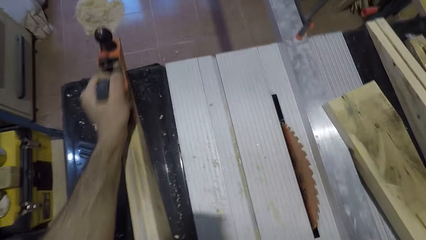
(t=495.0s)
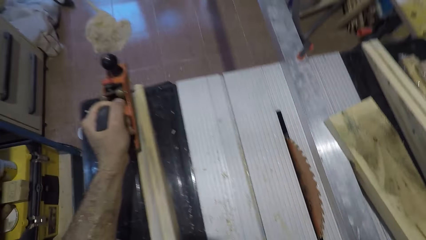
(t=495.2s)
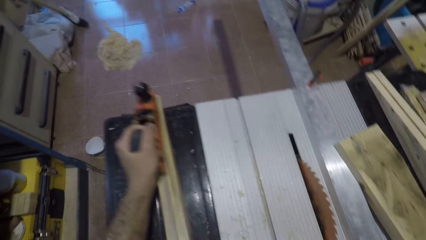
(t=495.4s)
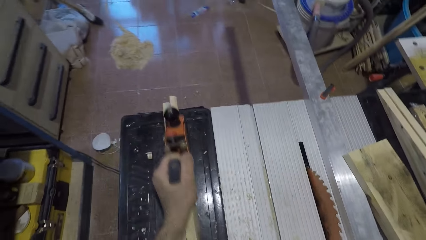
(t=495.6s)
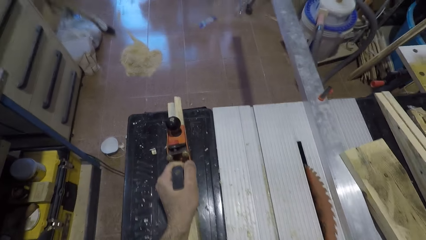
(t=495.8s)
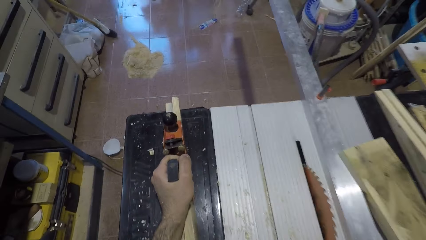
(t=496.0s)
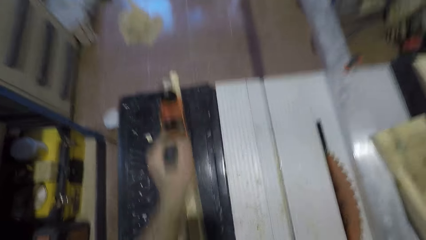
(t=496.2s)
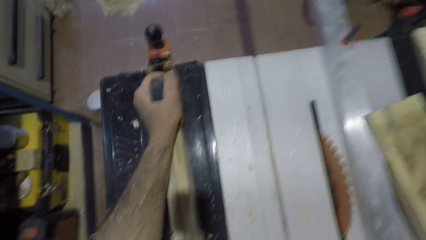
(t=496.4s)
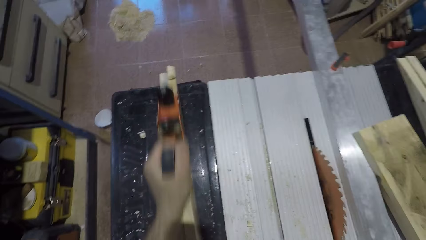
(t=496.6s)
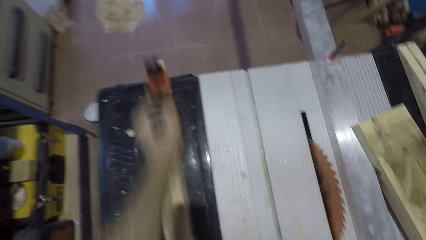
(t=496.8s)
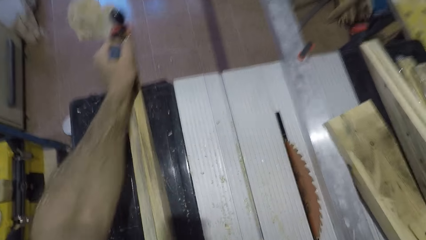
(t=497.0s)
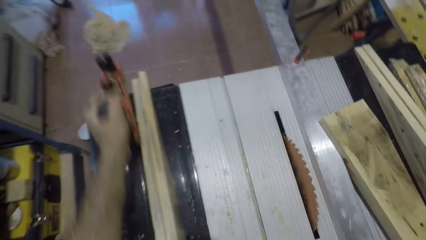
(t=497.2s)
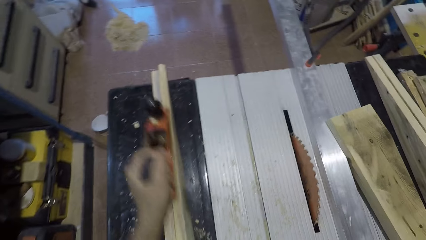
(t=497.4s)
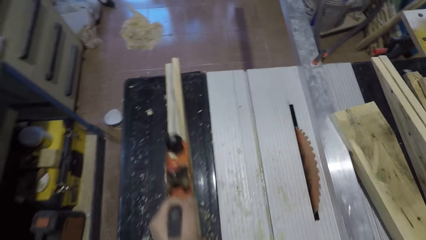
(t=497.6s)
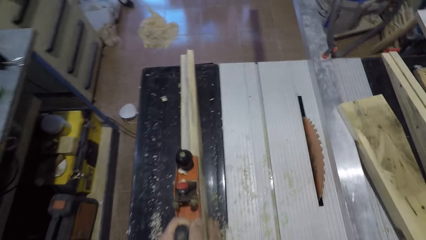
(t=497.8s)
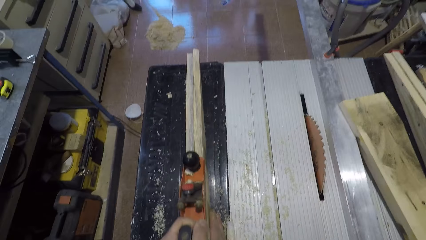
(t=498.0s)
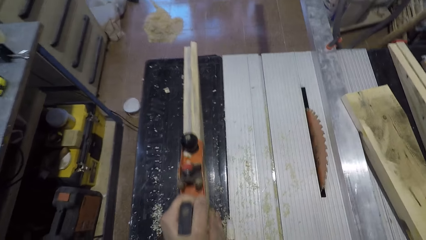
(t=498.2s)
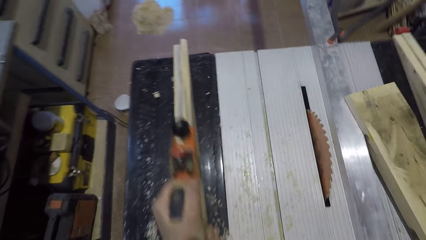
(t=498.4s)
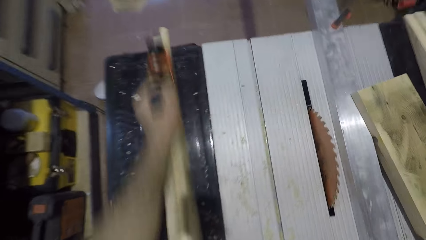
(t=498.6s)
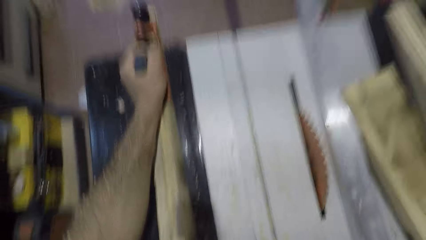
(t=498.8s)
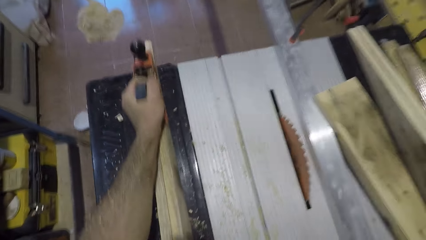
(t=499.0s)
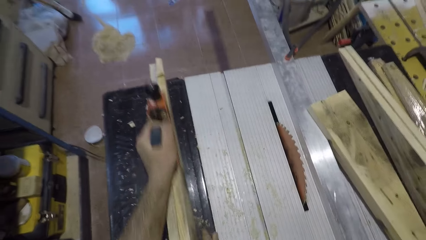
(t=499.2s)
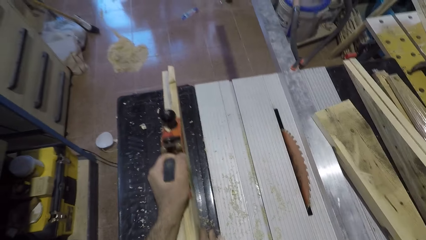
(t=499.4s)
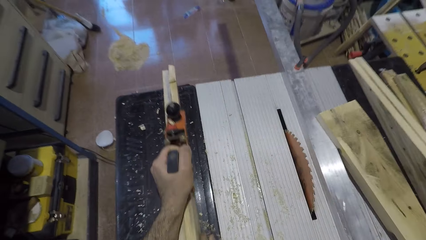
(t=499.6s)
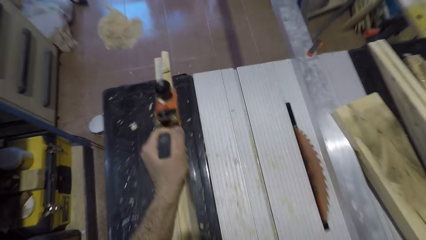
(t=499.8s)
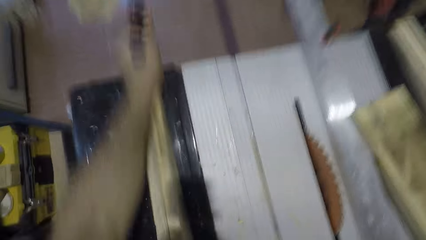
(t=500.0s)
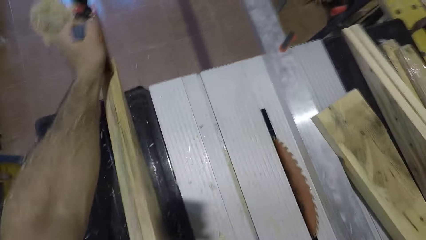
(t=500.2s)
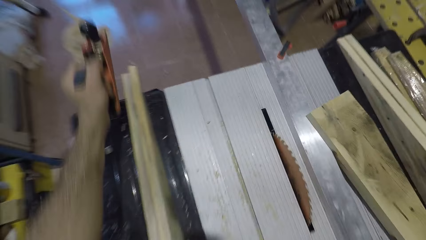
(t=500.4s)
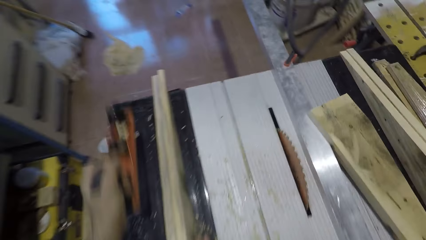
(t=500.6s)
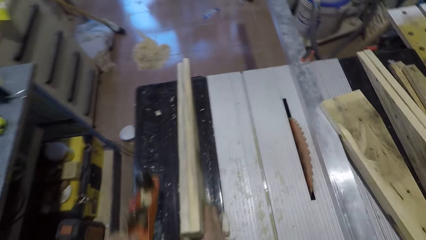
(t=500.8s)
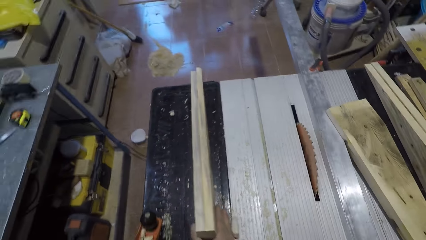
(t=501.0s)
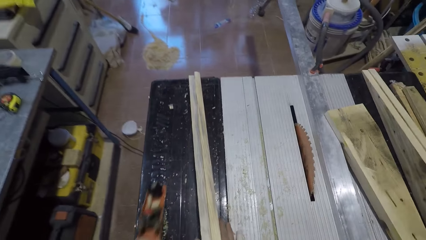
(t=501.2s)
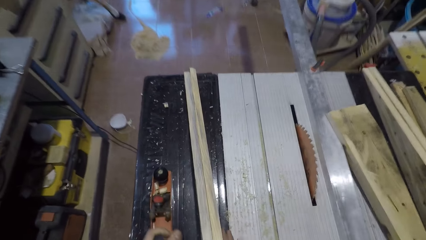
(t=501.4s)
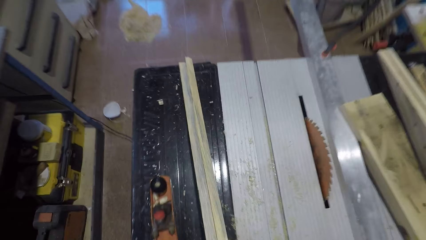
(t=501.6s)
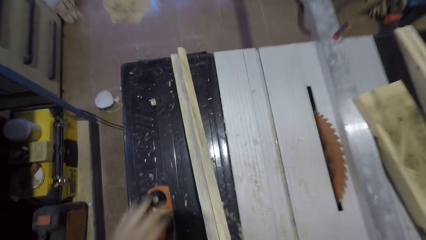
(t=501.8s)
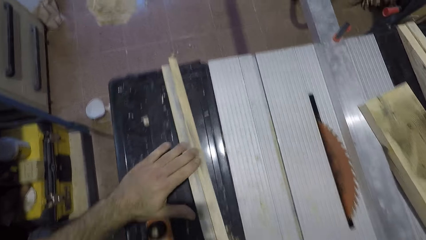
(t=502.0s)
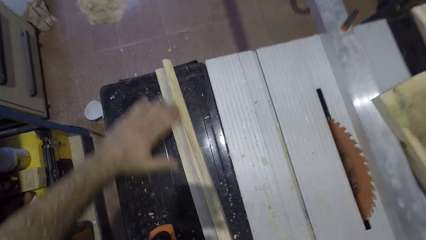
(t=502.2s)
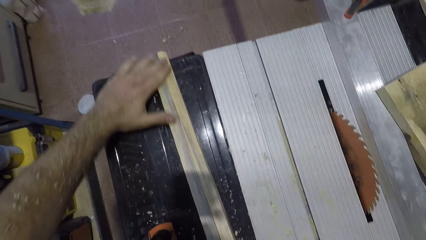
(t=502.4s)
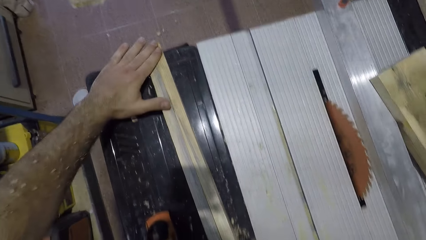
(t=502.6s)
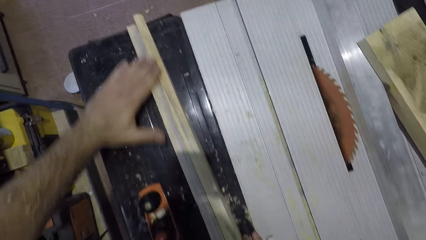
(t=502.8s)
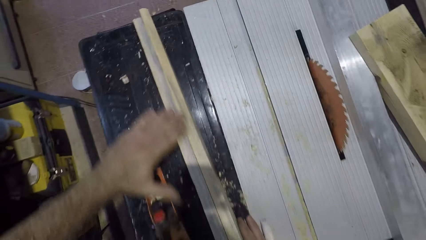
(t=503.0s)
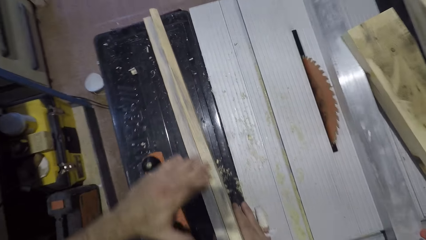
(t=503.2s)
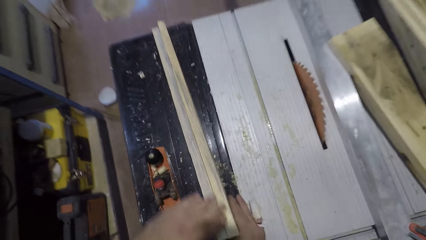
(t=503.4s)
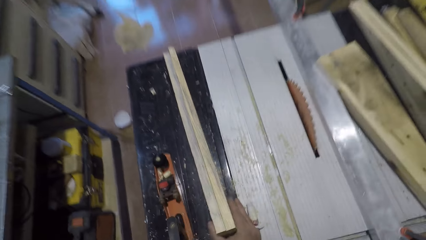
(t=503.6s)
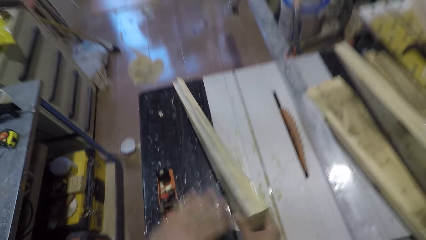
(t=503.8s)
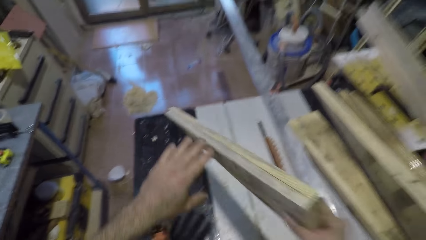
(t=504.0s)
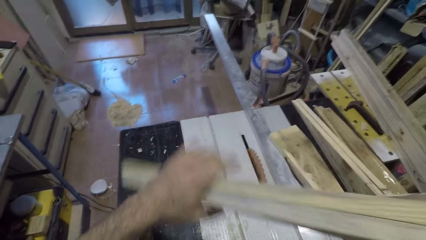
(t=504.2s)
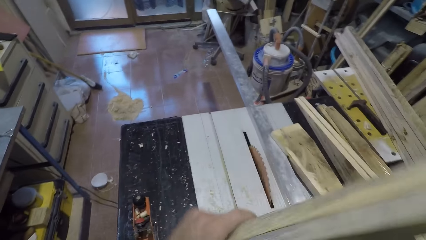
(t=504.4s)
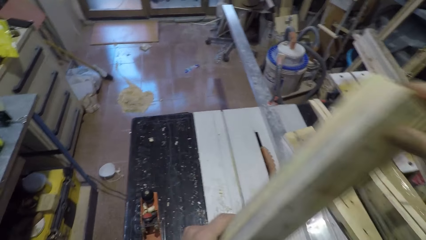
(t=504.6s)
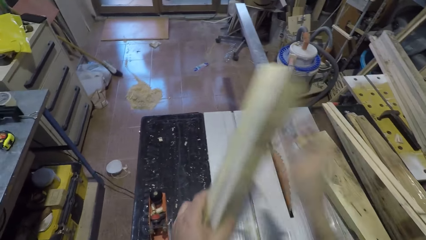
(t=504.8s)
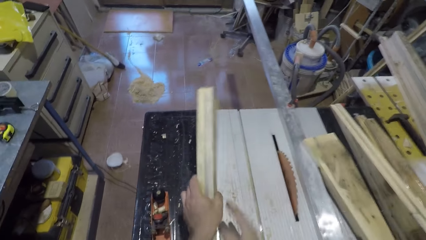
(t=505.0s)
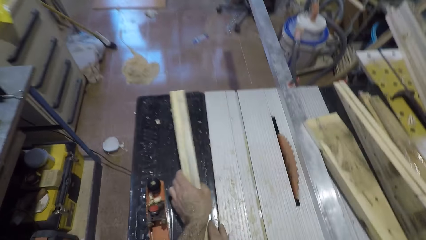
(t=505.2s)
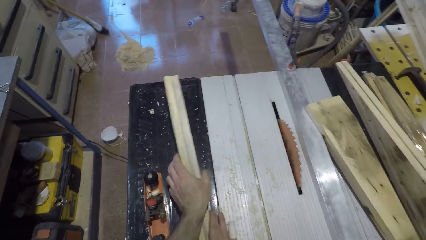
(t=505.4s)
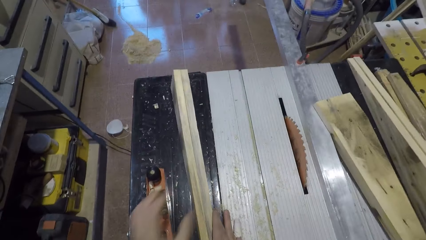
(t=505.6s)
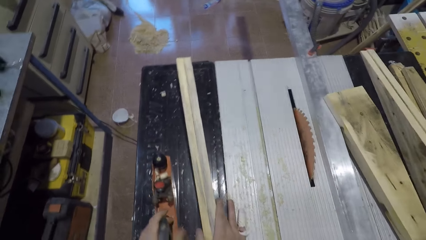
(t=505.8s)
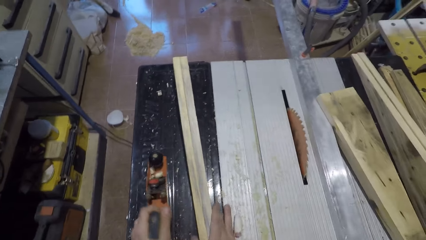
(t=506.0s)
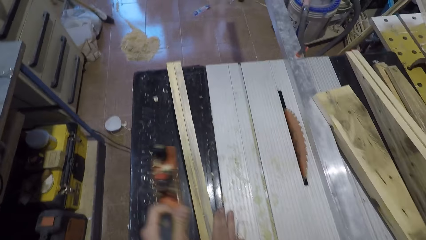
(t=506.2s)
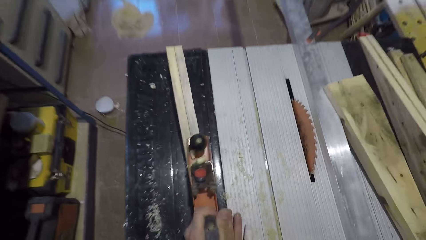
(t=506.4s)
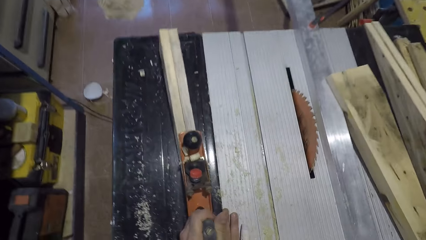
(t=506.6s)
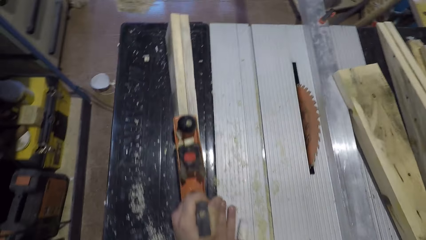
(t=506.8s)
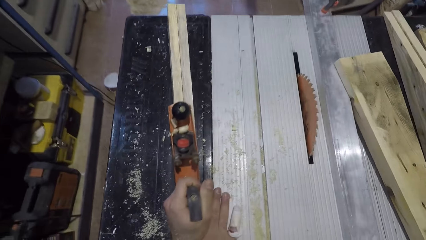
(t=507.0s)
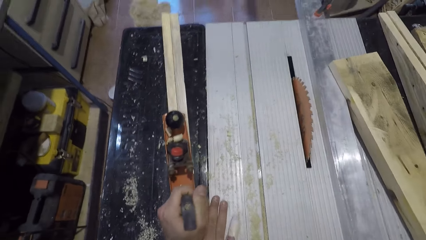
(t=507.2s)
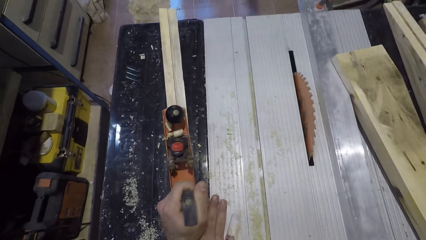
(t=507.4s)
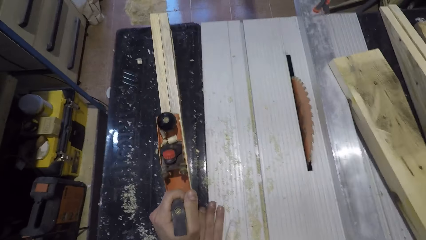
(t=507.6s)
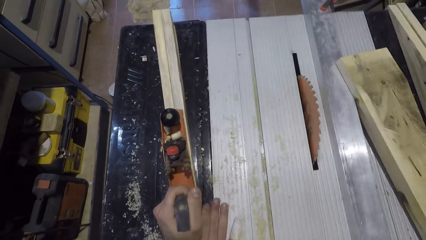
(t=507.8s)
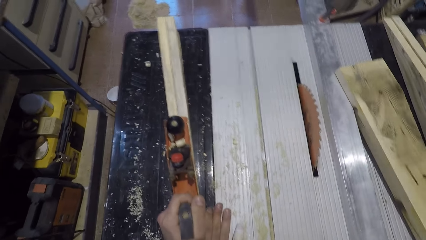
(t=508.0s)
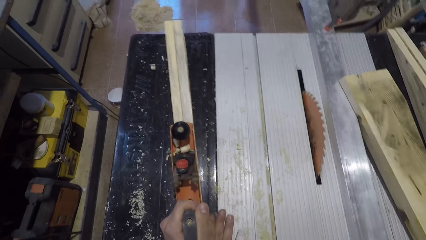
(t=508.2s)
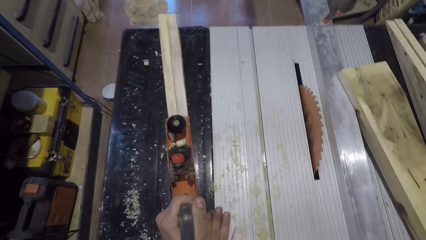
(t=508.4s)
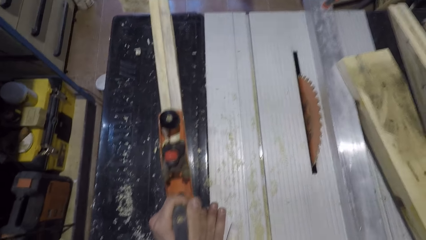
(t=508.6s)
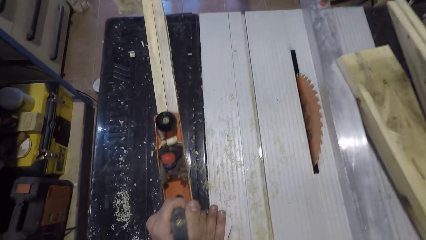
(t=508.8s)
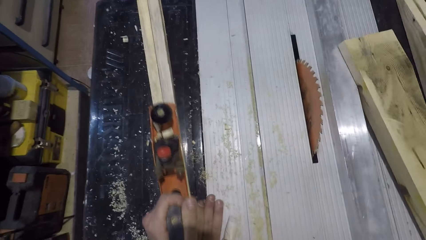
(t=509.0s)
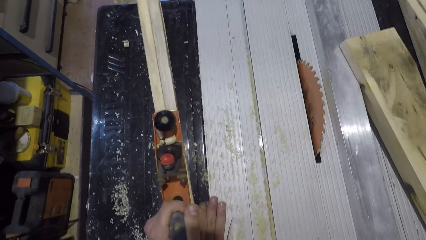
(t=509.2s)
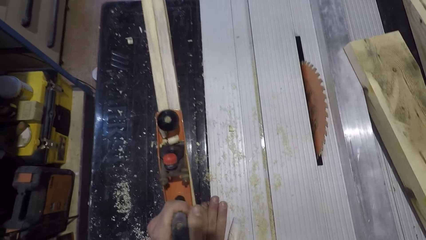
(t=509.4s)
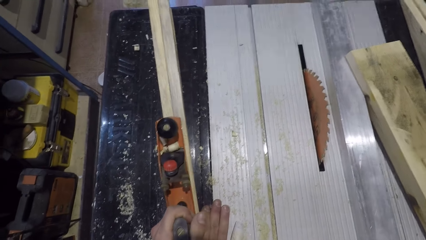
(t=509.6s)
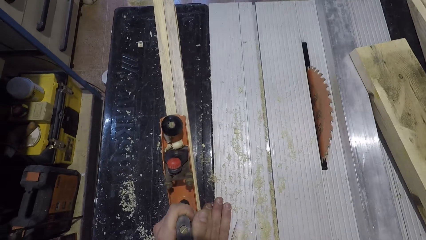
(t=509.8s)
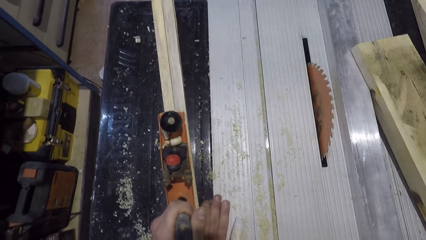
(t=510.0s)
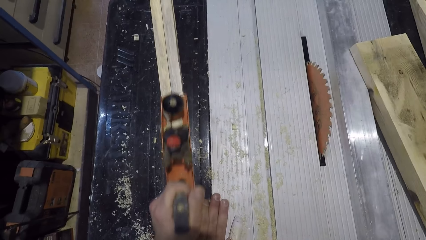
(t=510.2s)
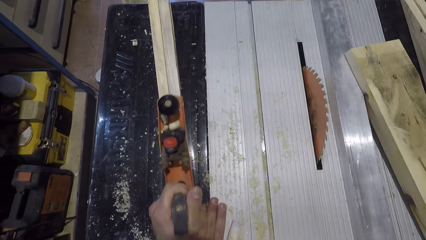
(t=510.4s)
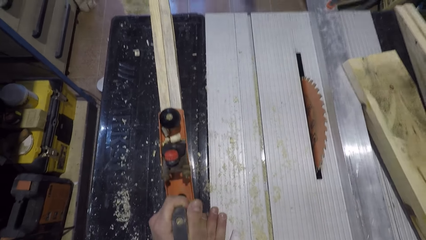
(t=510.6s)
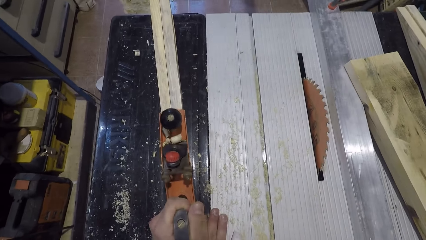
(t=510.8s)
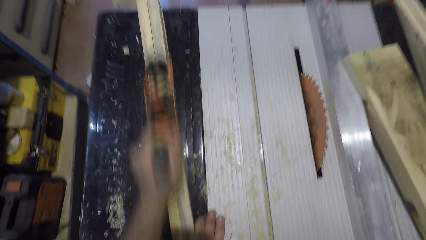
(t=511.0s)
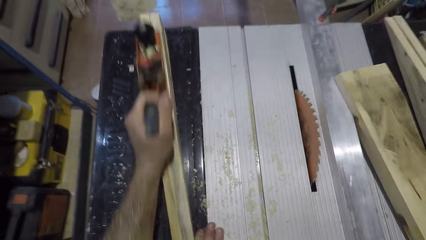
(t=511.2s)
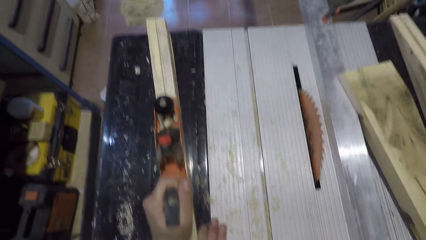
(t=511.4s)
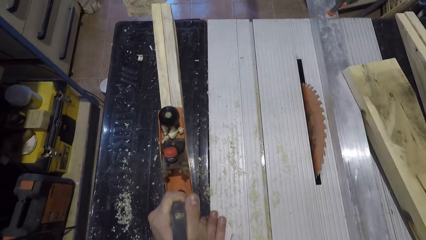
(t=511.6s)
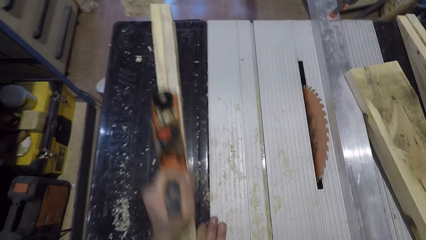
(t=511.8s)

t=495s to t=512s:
The camera wearer drops the smoothing plane or hand planer on the saw table. He runs his hand across the wood. He picks up the wood from the saw table. He drops the wood on the saw table. He picks up the smoothing plane from the saw table. He smoothens the wood with the smoothing plane. He glides the hand planer along the wood.
